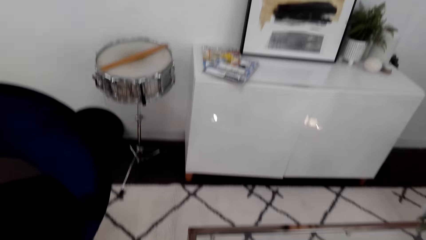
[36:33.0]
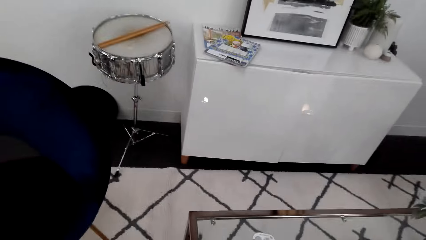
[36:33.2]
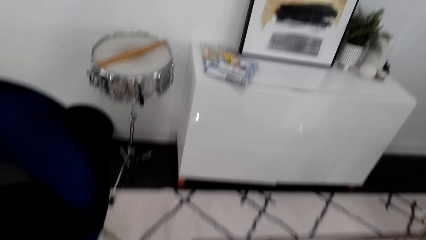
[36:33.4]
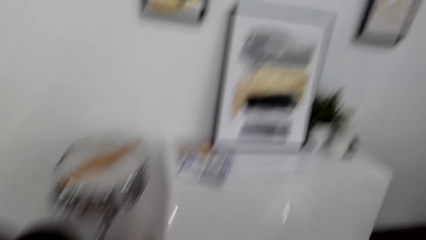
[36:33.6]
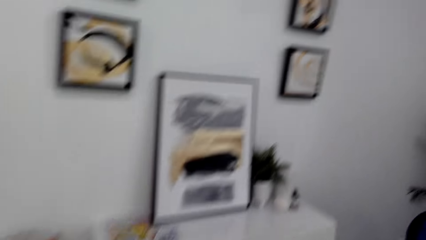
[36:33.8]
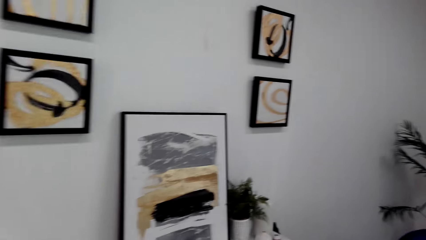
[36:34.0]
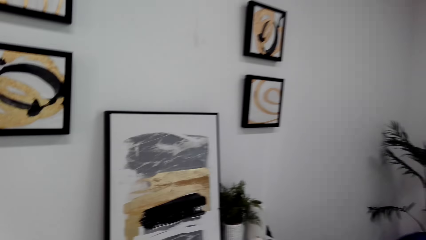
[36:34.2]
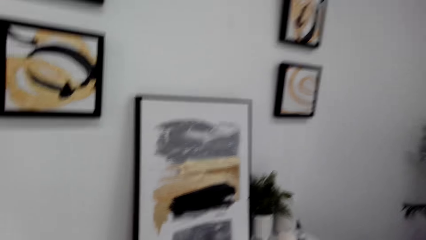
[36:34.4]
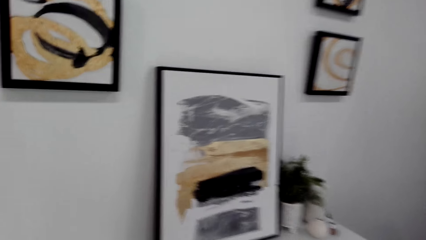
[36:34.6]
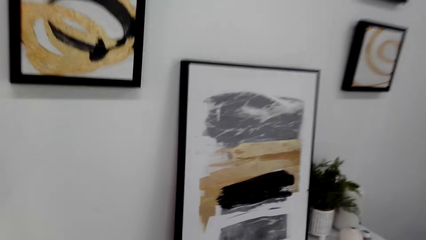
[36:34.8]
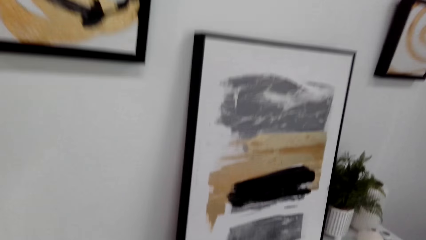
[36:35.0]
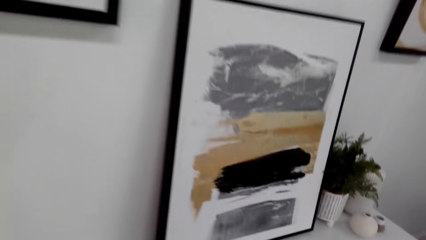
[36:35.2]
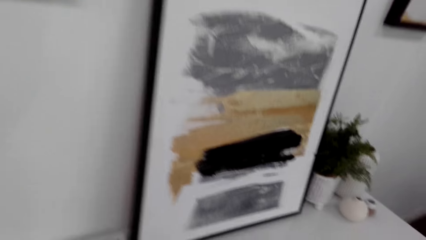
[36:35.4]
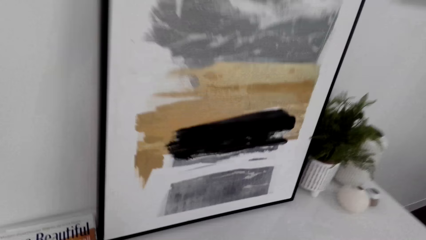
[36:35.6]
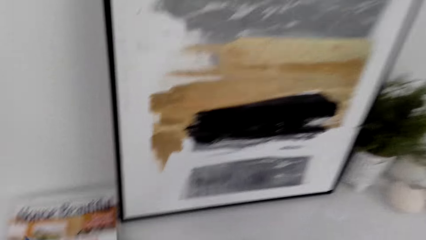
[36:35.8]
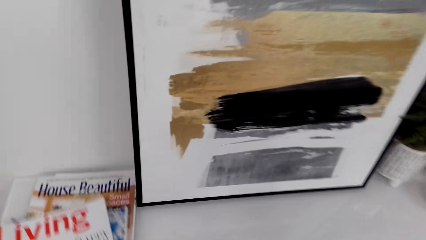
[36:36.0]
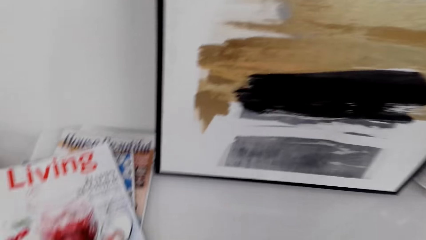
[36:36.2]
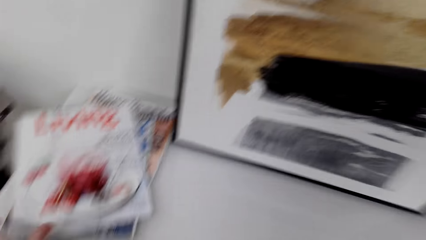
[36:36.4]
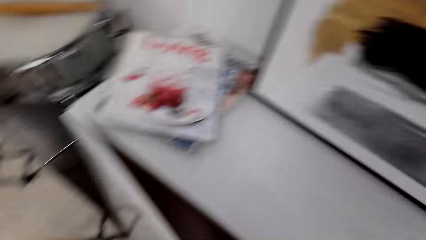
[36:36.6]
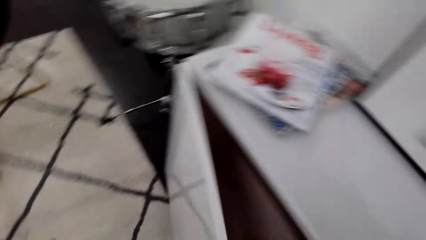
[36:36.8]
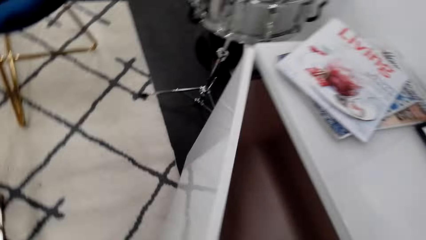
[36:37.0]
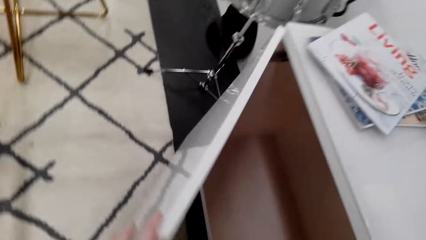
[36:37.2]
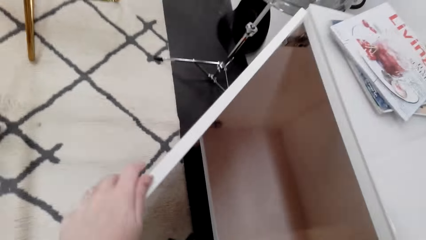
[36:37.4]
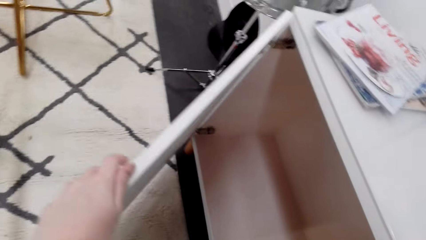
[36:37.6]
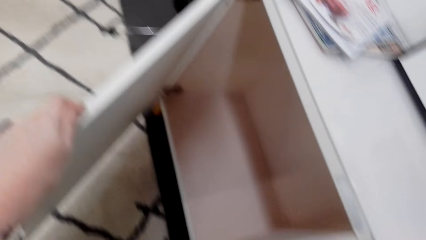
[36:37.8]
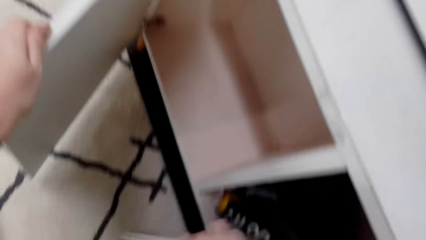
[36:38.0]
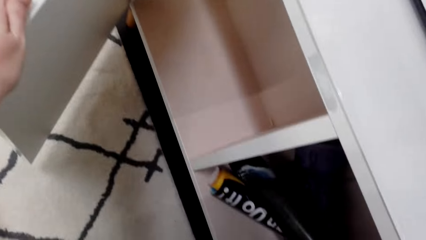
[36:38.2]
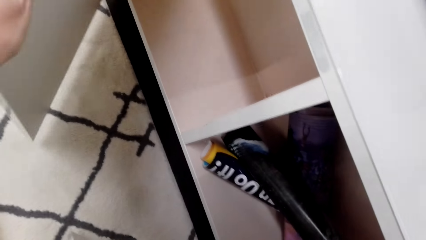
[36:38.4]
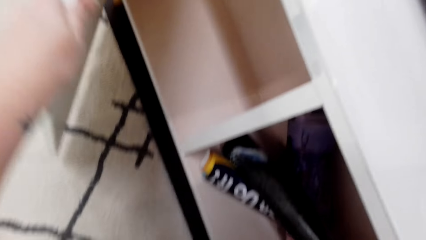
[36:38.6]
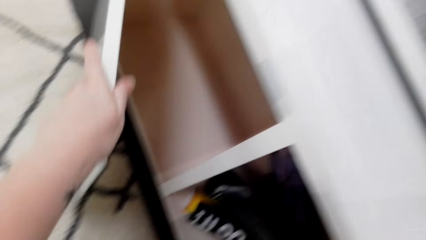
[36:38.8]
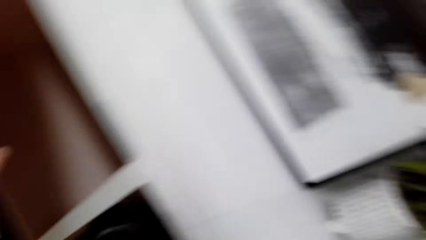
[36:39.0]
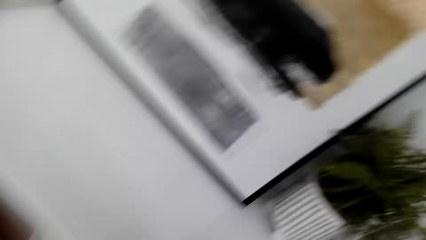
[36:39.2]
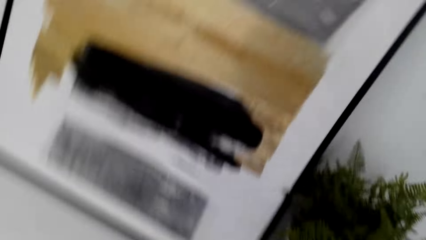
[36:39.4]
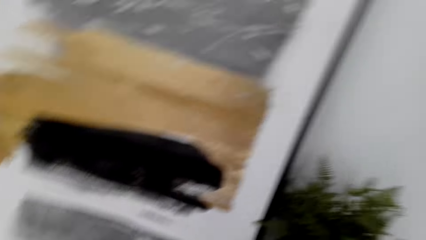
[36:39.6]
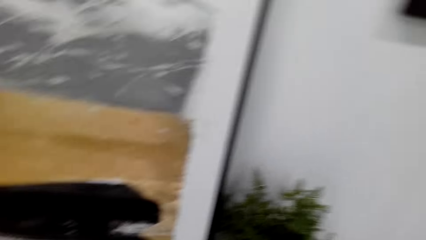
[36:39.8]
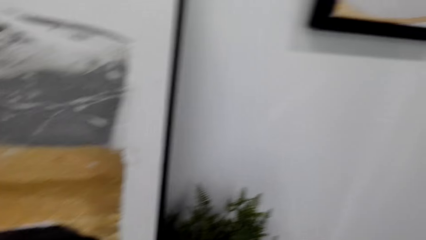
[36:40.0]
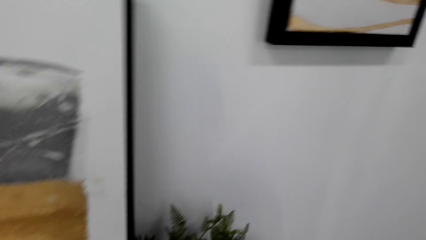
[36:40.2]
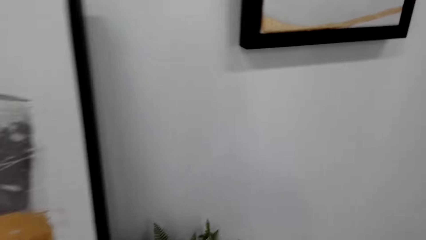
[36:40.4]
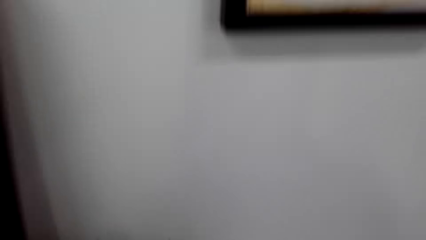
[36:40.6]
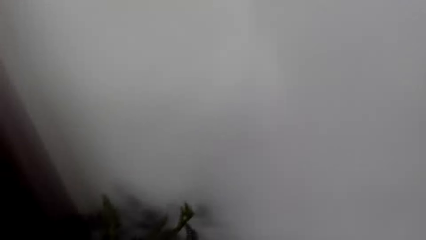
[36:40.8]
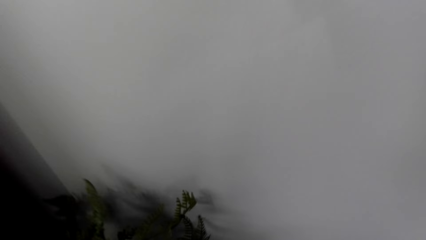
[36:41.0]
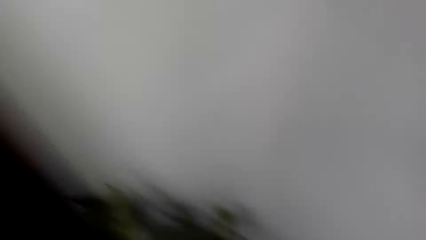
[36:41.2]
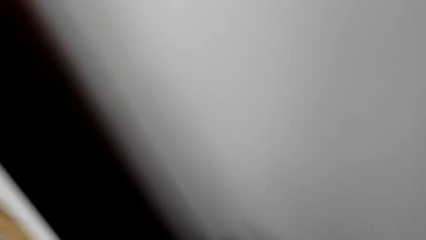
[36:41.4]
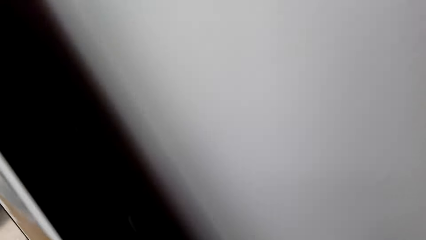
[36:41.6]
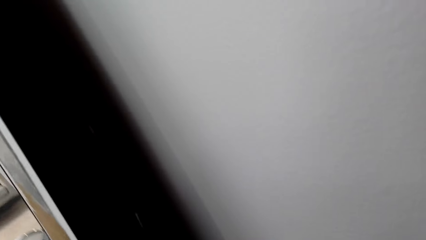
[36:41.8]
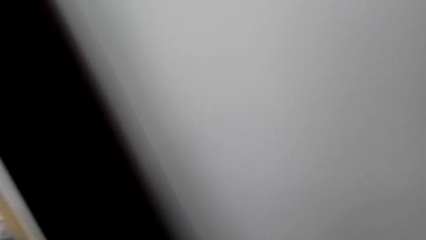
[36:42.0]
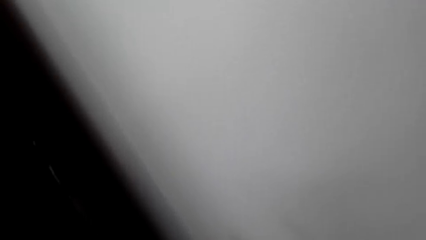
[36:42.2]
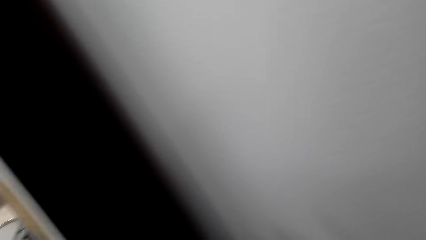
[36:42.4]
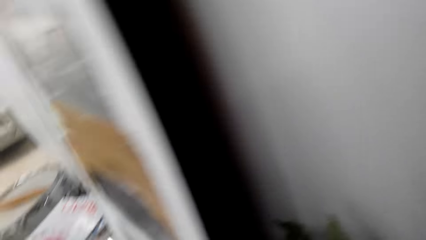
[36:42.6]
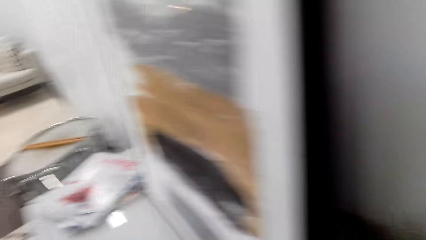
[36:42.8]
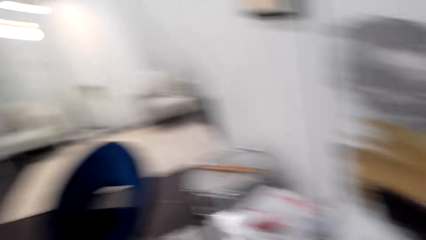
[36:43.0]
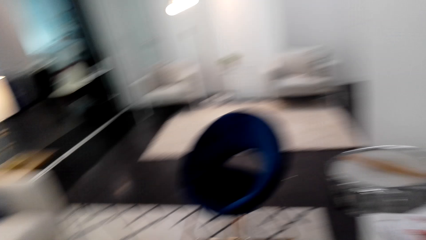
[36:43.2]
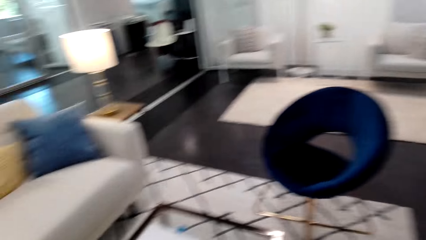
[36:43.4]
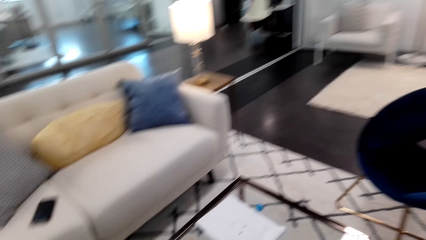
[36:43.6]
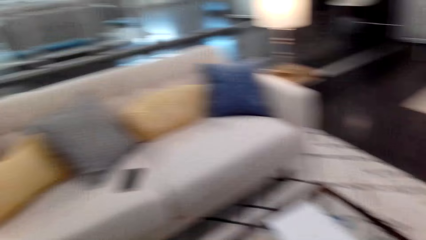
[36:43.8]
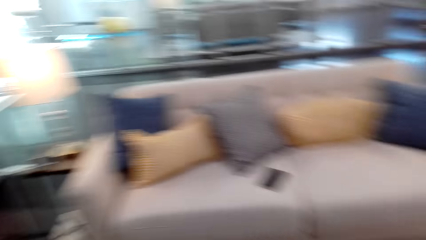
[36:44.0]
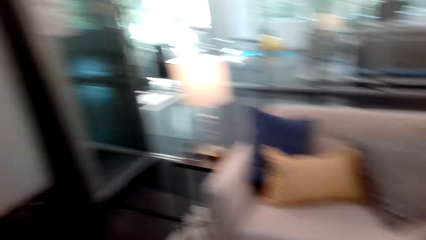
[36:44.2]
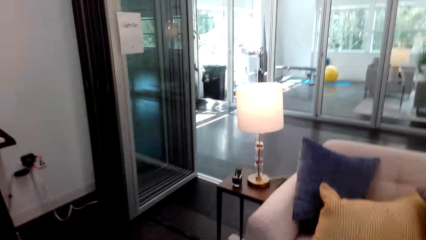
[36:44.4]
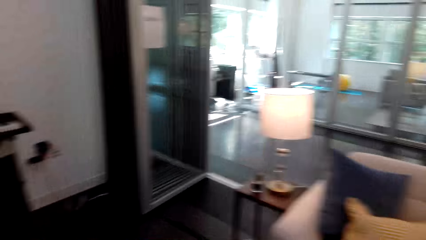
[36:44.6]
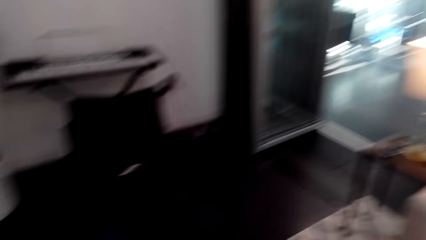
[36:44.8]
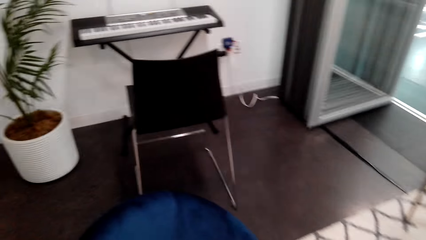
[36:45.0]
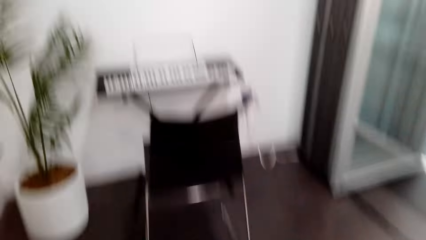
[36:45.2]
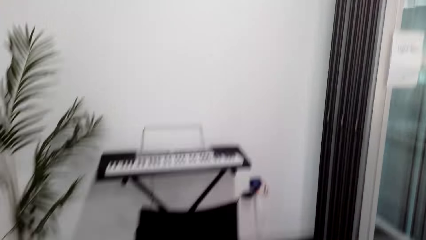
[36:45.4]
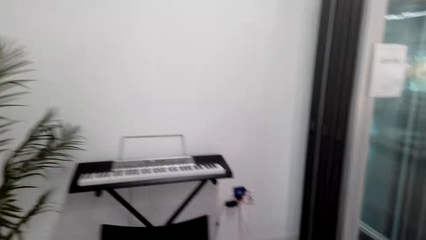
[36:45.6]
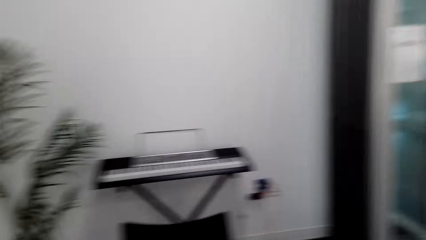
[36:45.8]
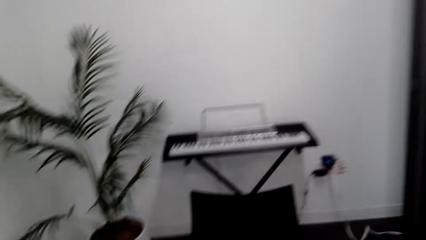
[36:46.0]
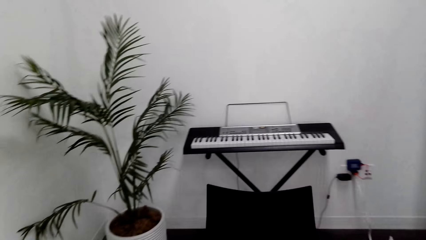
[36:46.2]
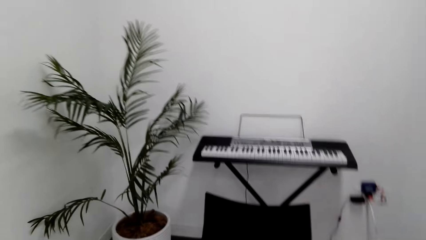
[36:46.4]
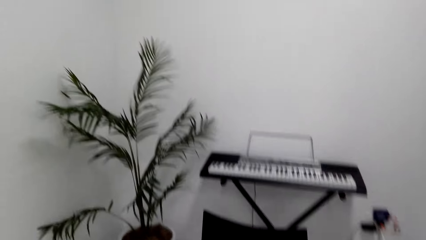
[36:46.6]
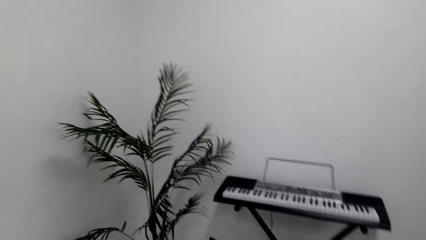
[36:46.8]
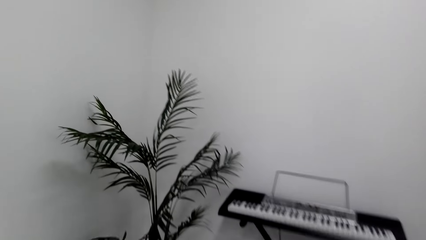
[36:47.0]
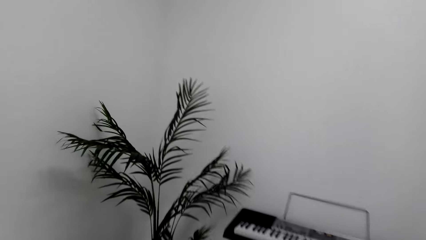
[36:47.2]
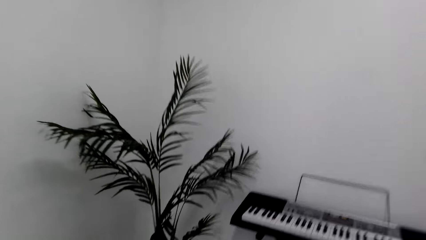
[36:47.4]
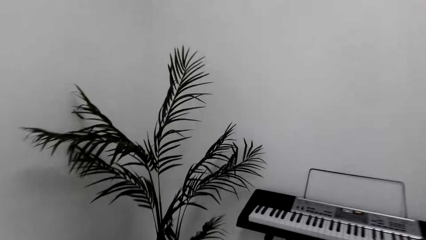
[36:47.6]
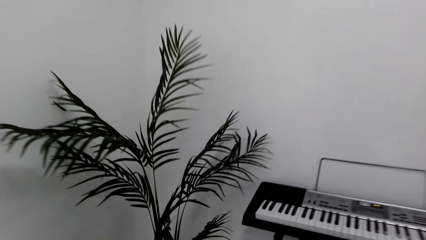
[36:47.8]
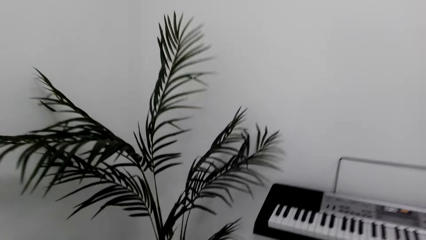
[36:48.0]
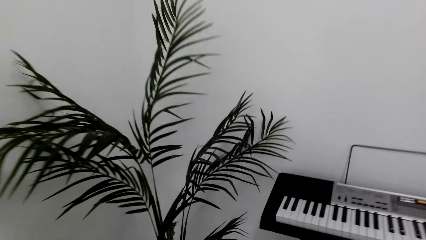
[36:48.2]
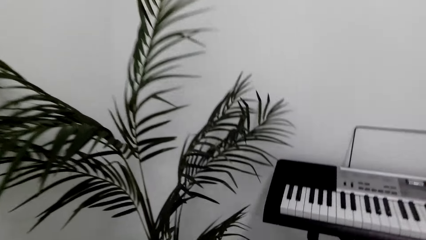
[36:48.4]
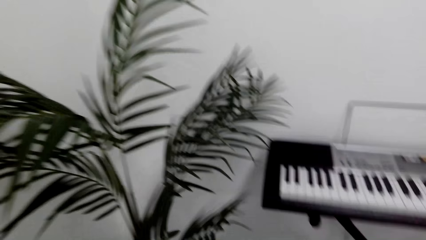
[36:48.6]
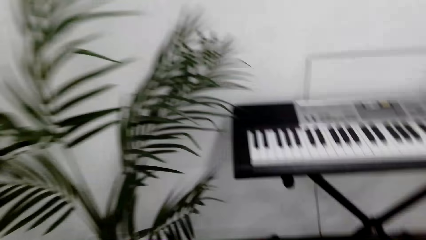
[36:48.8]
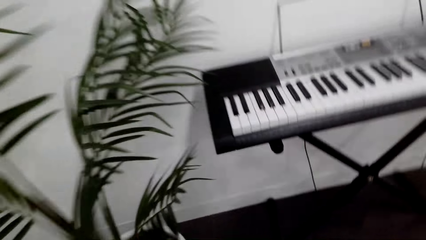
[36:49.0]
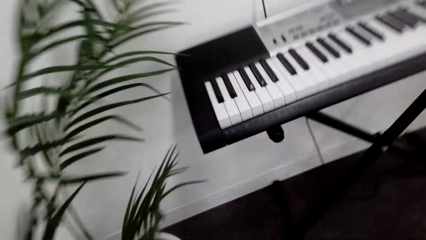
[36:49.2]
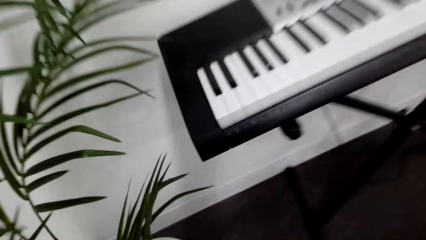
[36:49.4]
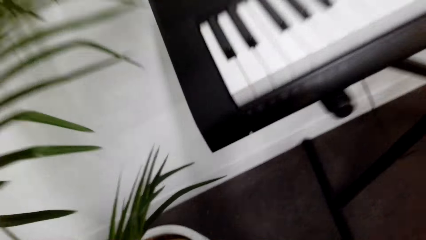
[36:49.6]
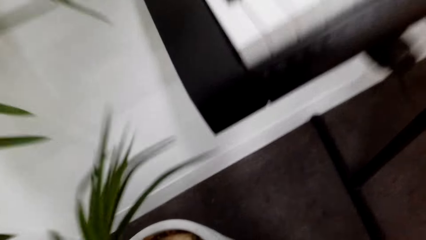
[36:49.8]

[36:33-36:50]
The camera wearer walks in the house. They place the magazine on the drawer. They open the drawer. They open a cabinet. They close the cabinet. They walk in the house. They move around.
